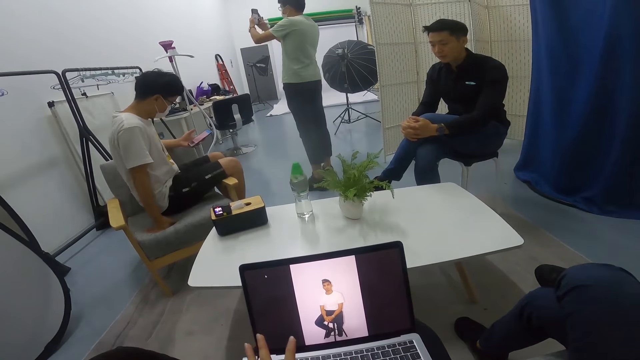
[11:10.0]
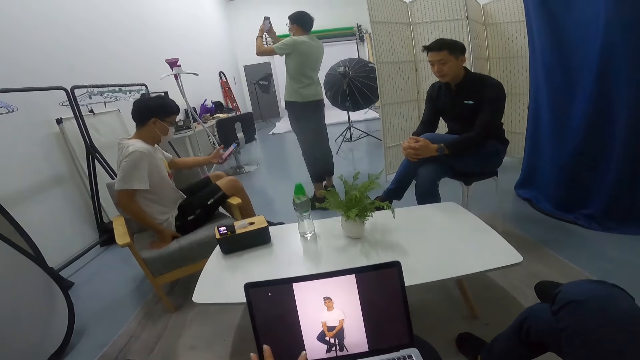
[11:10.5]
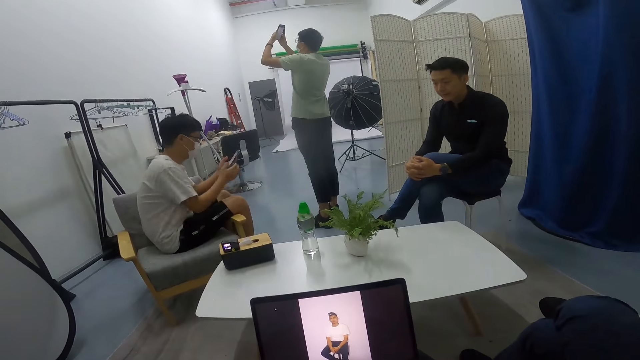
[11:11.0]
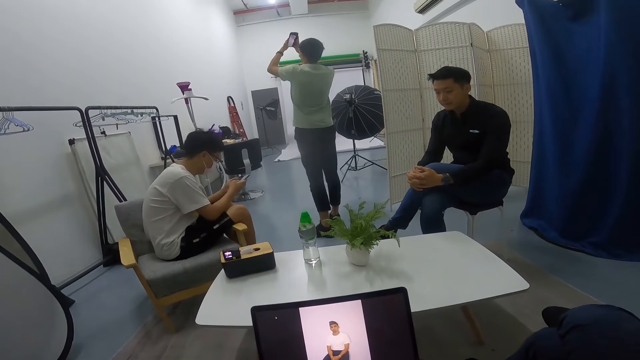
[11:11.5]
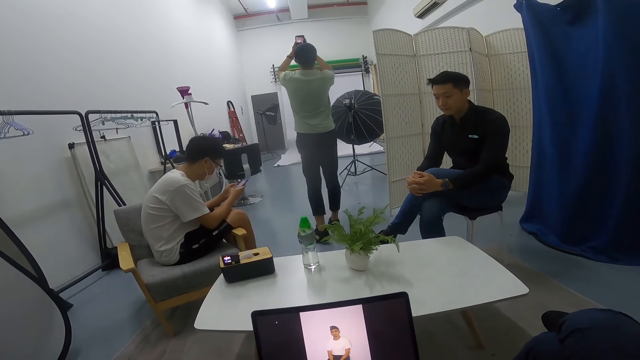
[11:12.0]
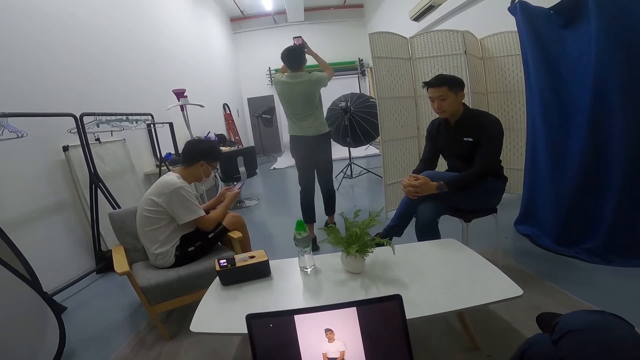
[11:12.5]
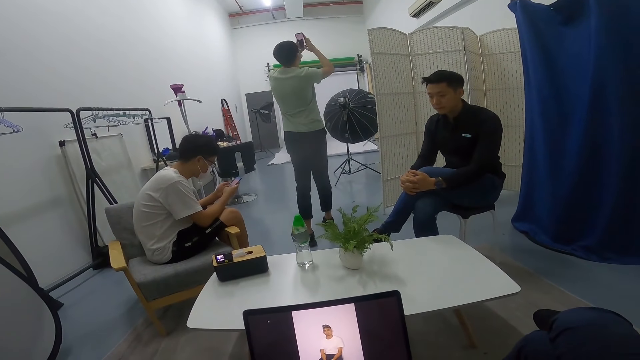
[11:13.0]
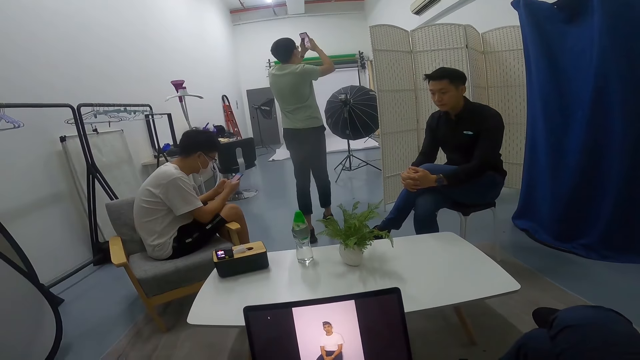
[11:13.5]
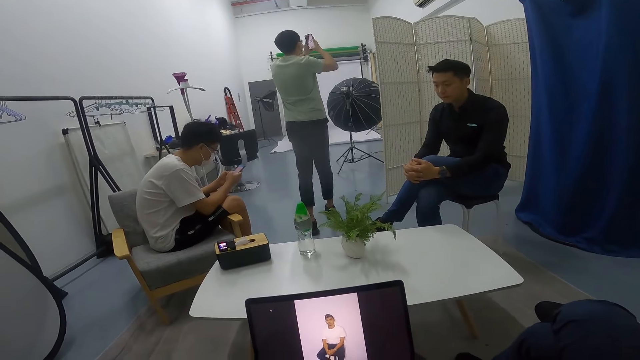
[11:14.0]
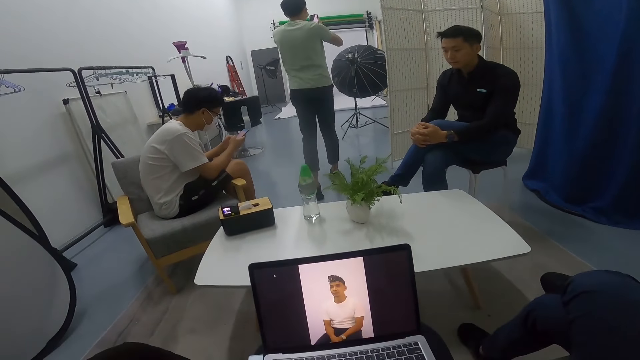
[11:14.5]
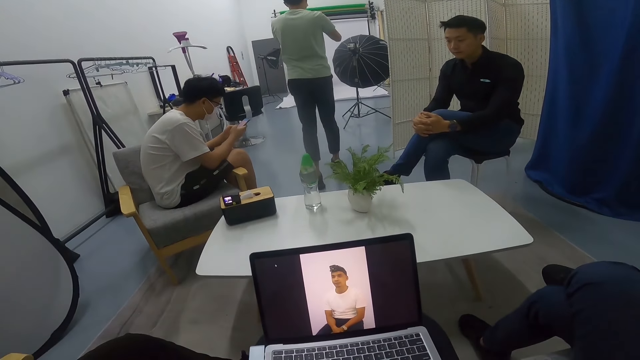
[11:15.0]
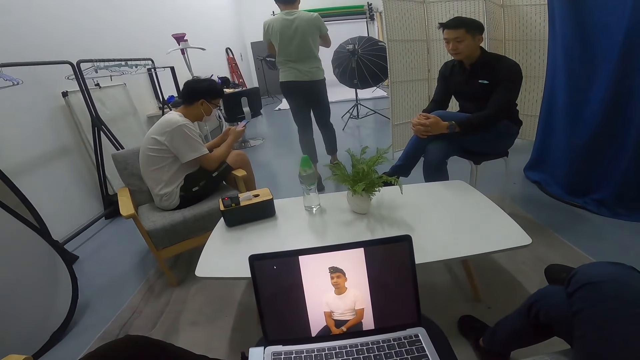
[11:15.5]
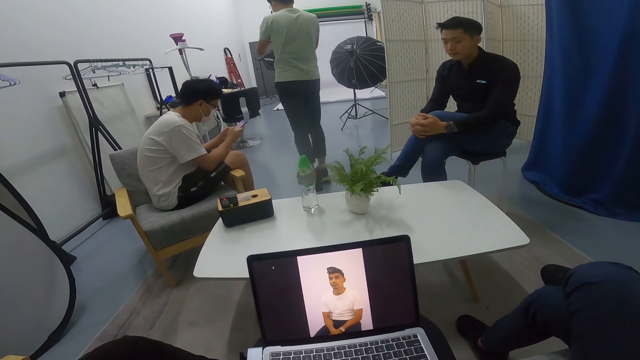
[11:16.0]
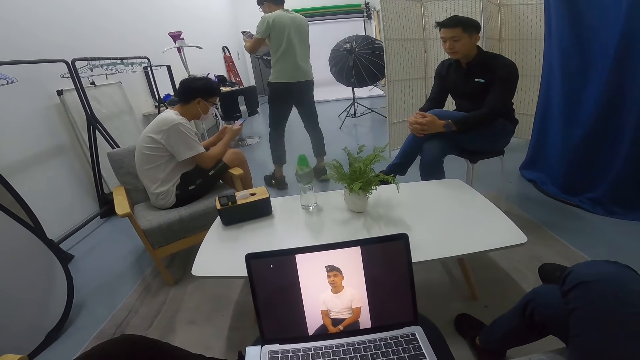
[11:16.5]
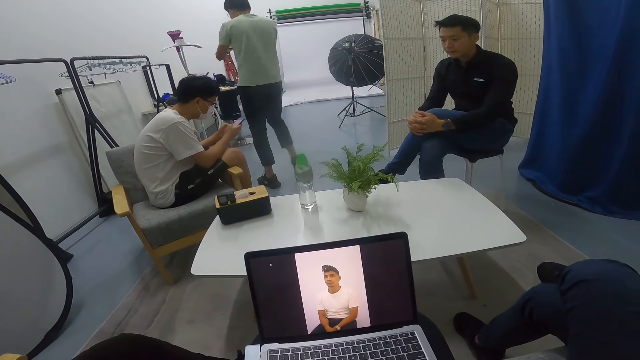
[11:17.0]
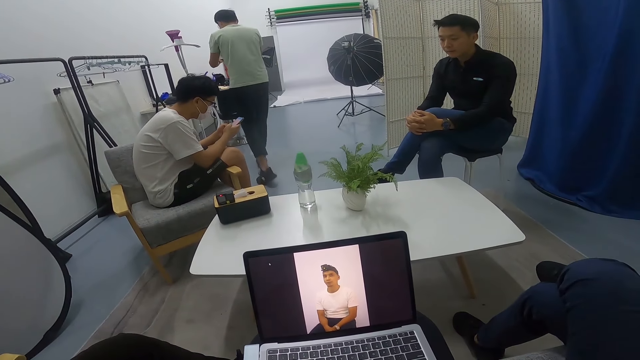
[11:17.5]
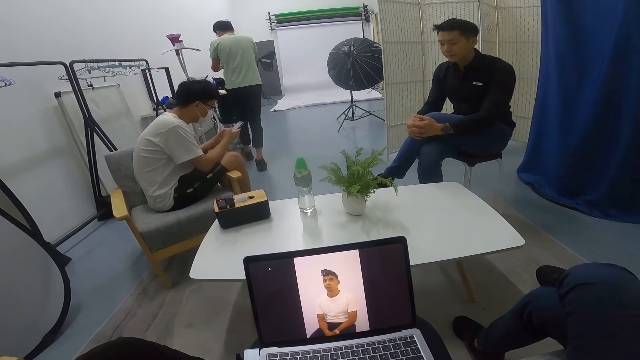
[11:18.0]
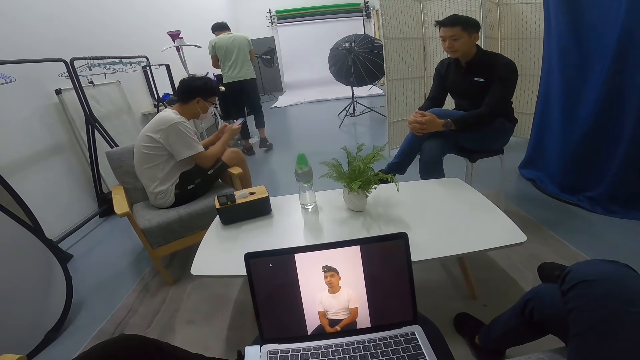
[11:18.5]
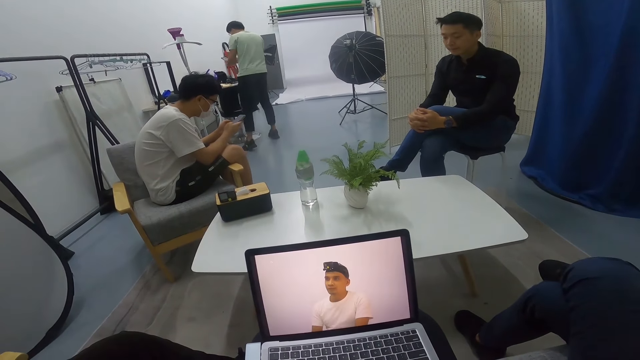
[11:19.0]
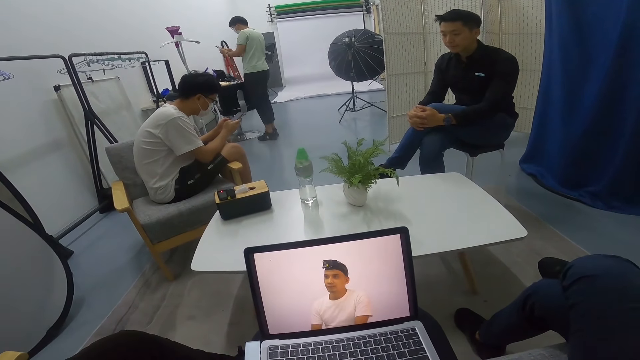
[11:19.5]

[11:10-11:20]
A man walks around. Another man uses his phone on the seat. The first man lifts his phone and walks around.

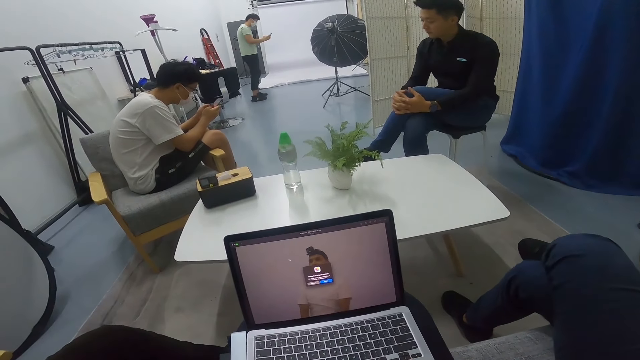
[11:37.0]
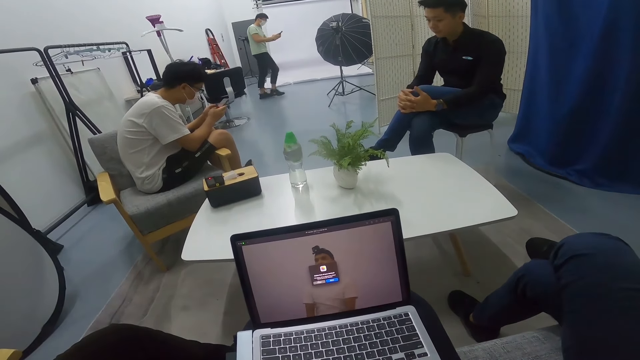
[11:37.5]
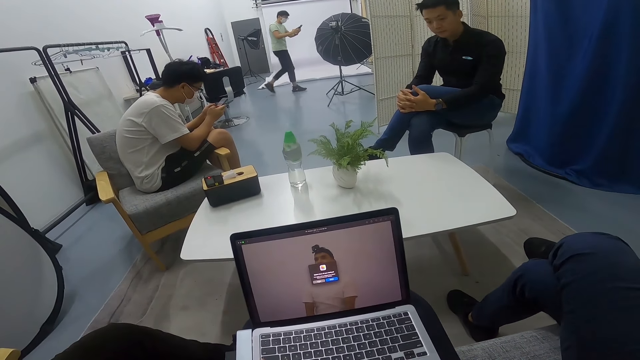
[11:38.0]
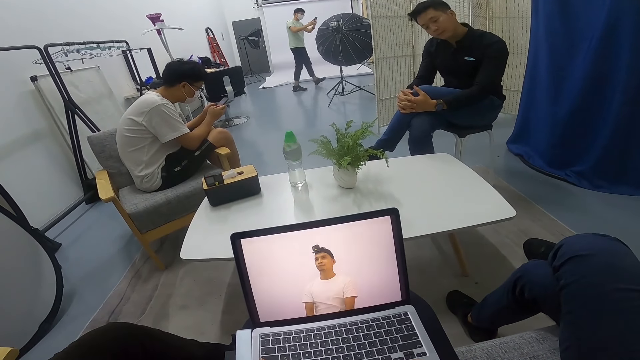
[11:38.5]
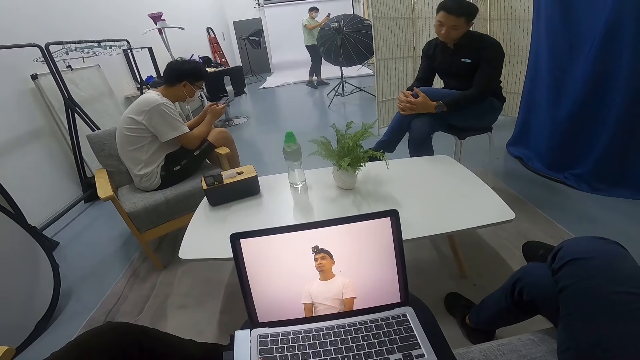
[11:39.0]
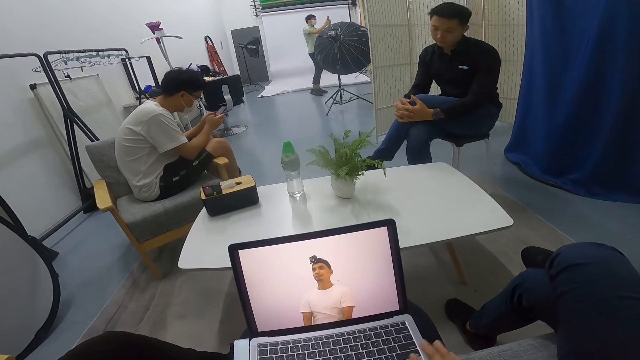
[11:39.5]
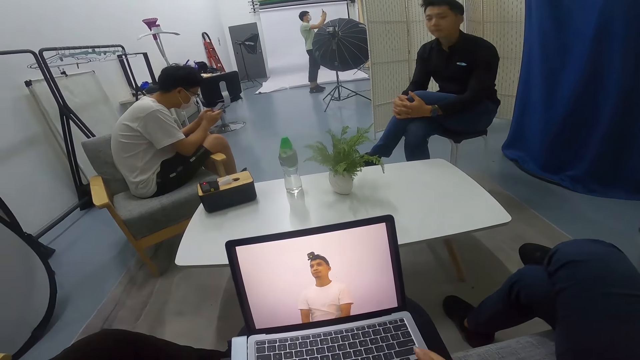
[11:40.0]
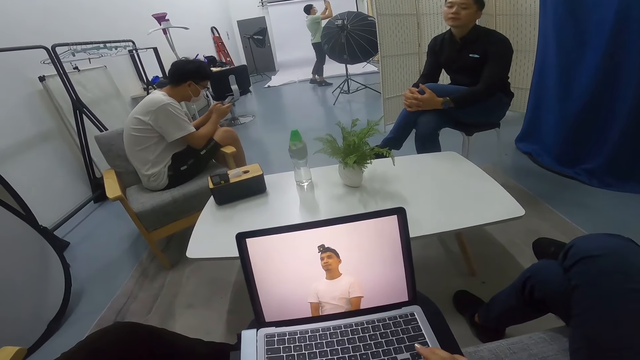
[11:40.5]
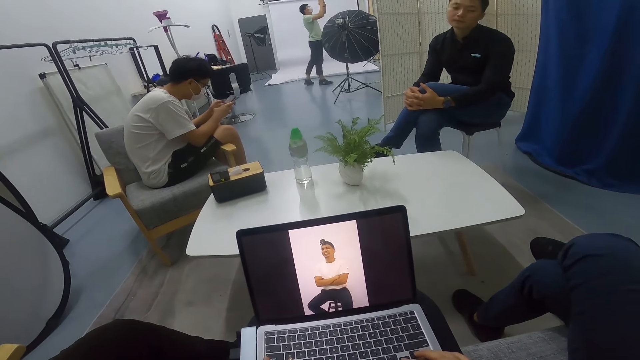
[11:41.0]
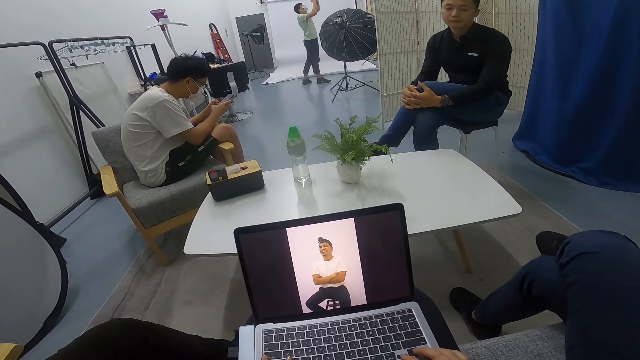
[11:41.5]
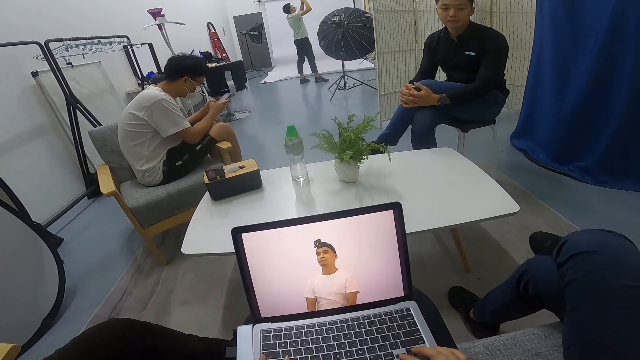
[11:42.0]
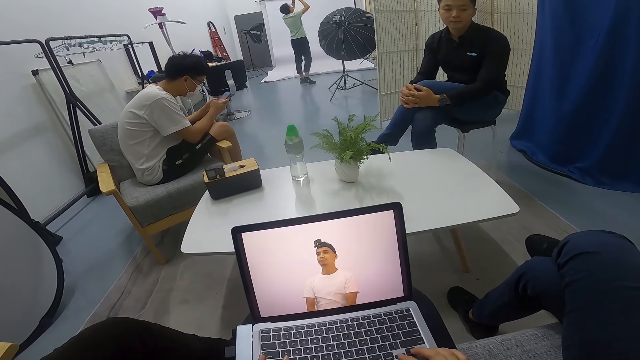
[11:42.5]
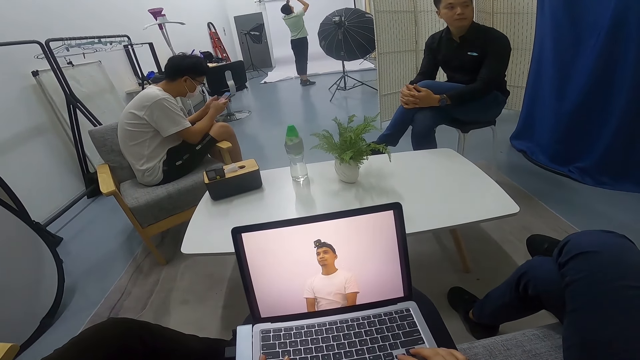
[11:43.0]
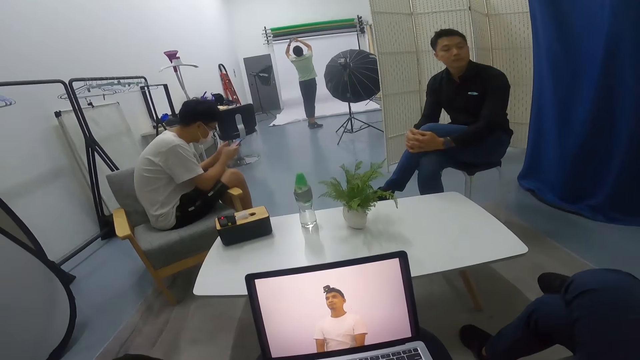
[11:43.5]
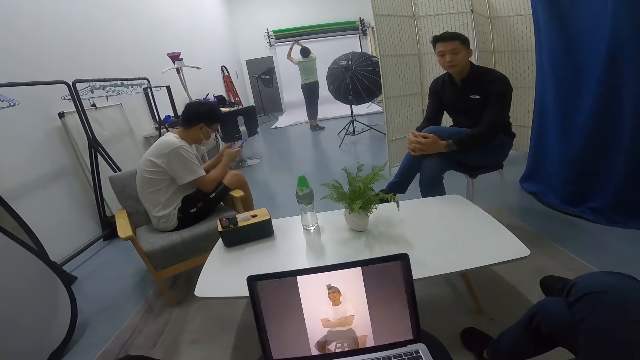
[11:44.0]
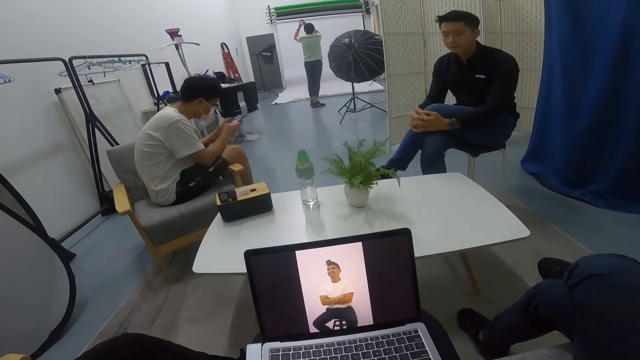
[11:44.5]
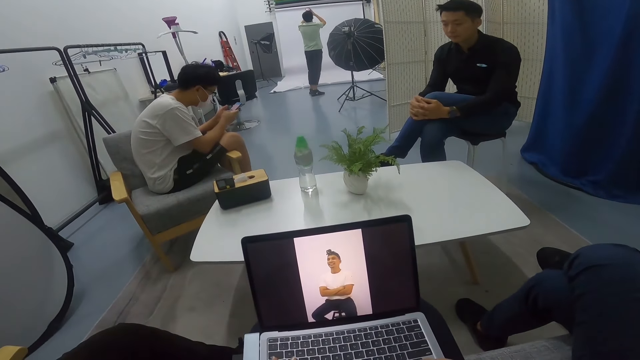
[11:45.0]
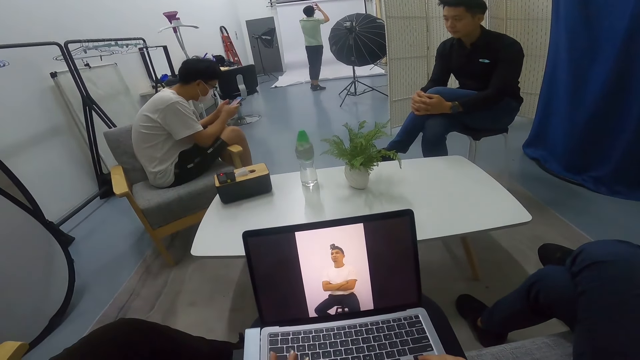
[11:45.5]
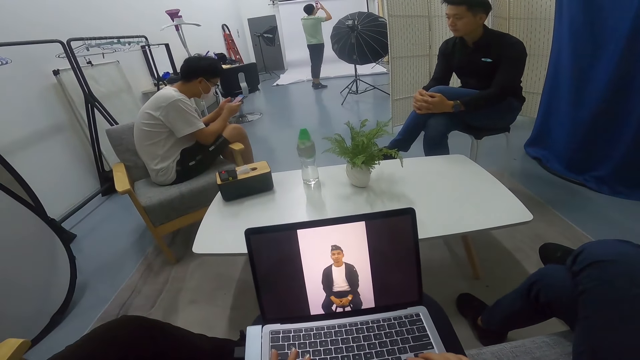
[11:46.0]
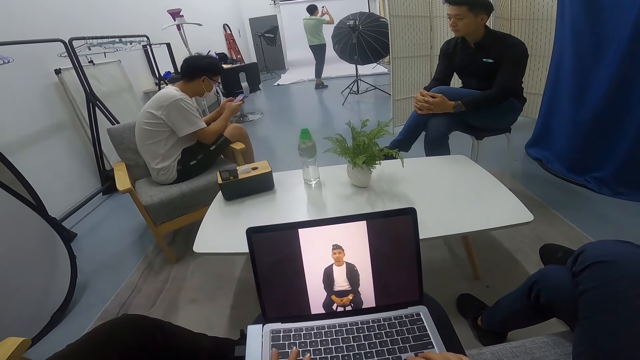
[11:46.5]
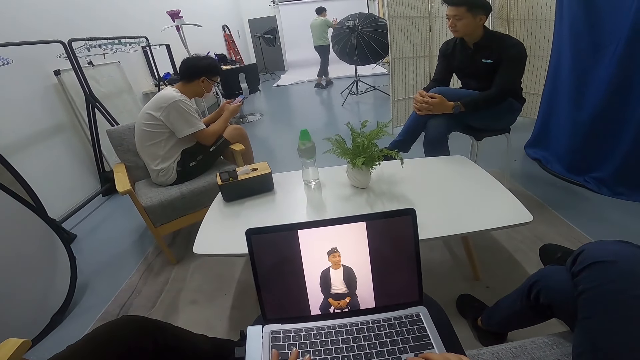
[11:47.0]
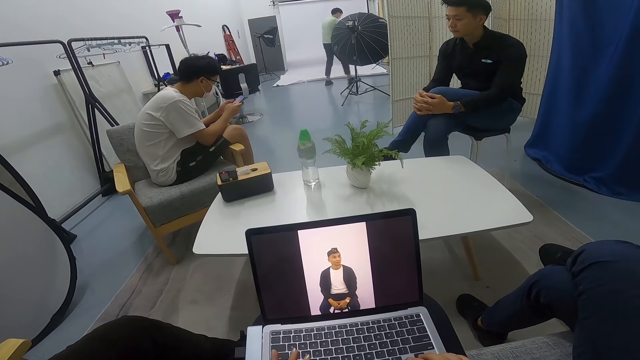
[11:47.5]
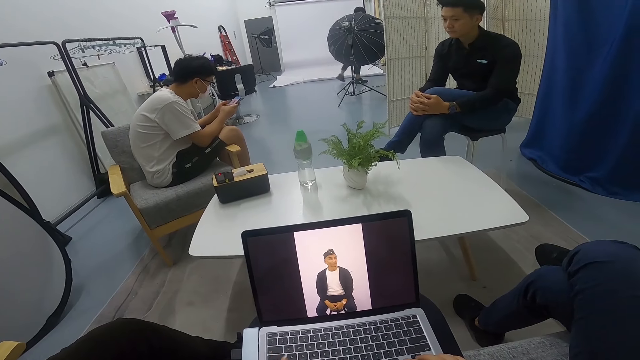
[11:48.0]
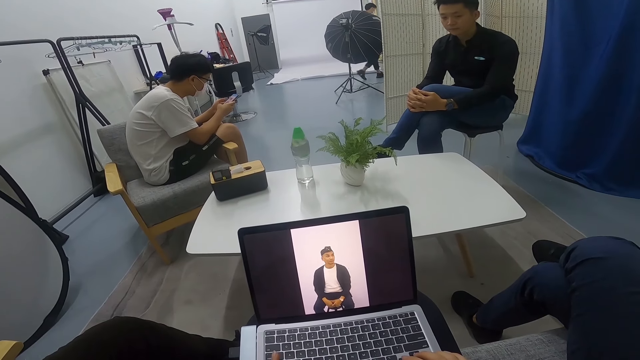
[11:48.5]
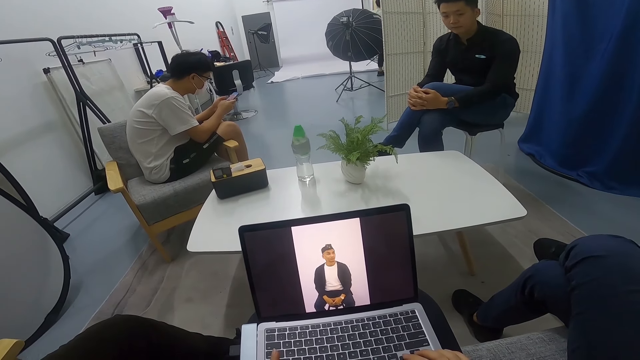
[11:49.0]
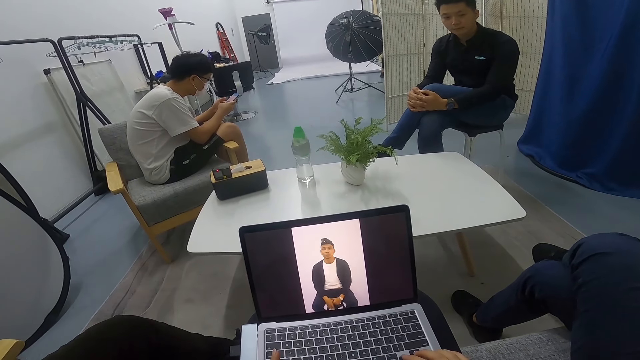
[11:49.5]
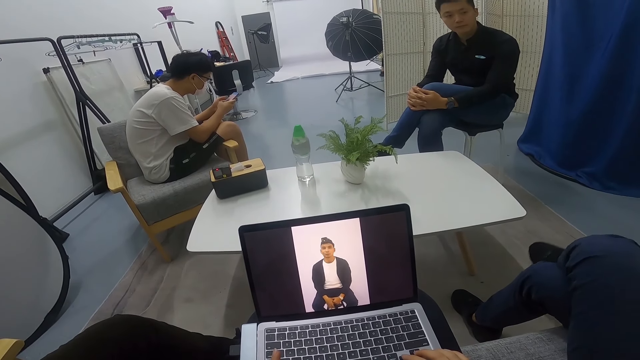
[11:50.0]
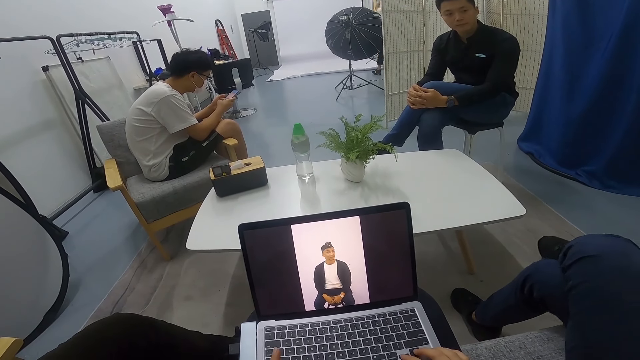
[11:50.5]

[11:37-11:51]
A man walks around. Another man swings his head. The camera wearer uses a laptop.
